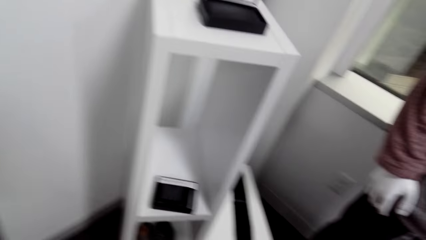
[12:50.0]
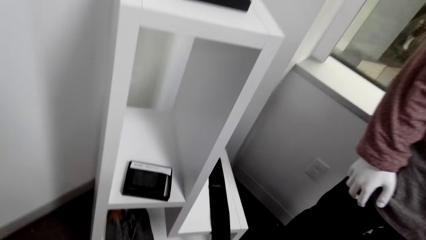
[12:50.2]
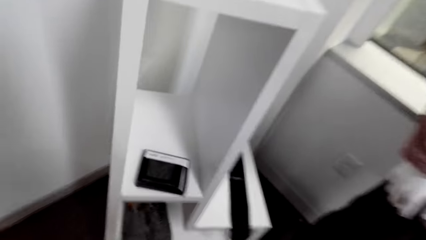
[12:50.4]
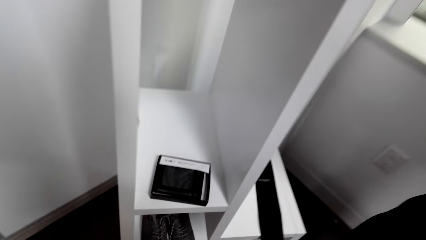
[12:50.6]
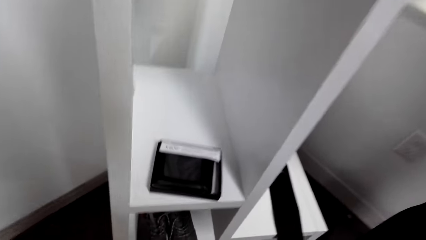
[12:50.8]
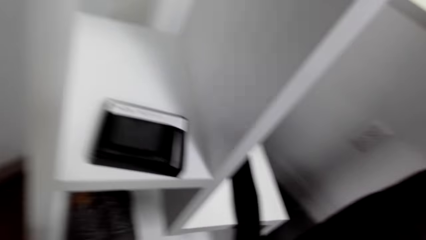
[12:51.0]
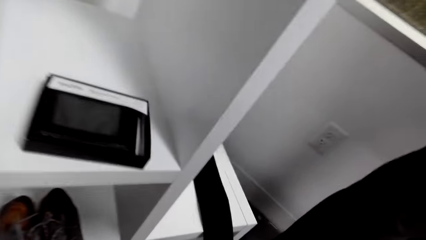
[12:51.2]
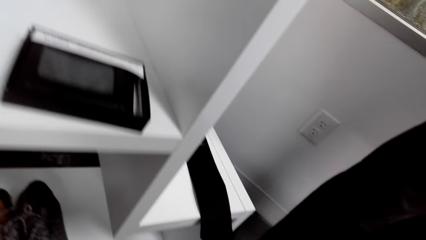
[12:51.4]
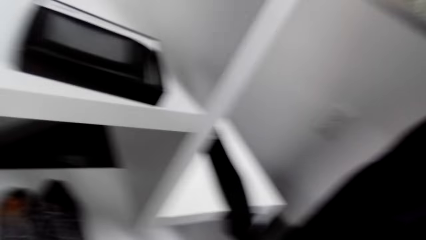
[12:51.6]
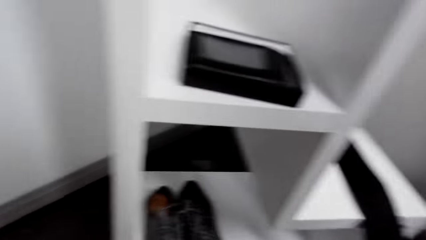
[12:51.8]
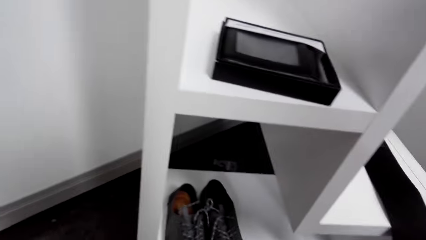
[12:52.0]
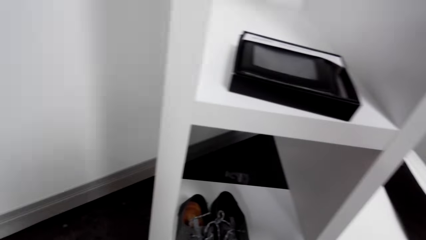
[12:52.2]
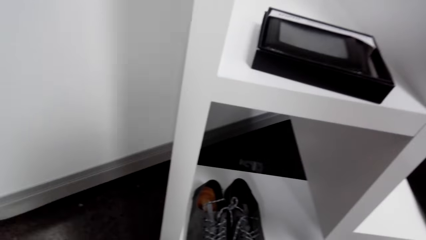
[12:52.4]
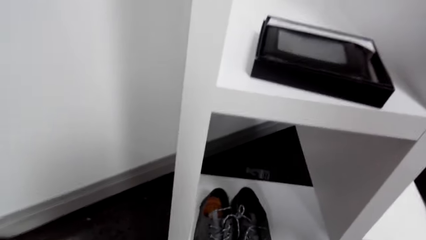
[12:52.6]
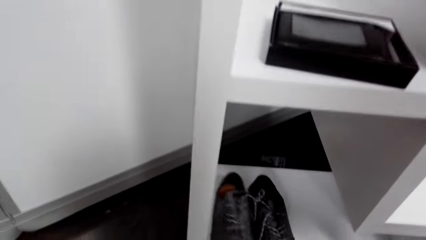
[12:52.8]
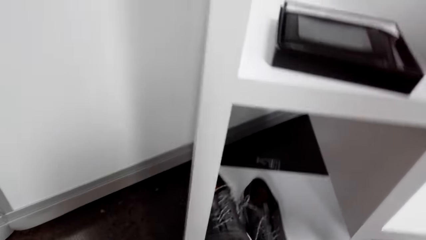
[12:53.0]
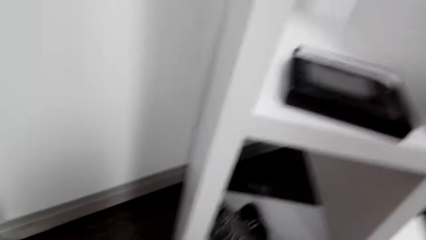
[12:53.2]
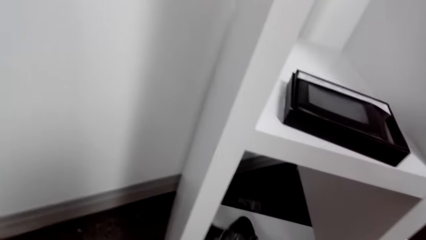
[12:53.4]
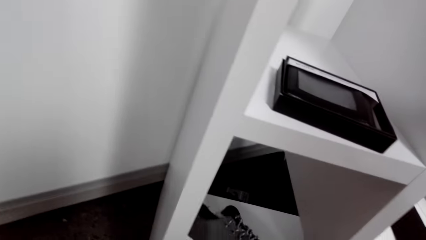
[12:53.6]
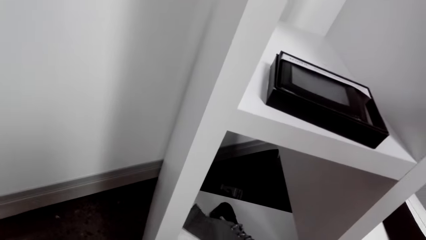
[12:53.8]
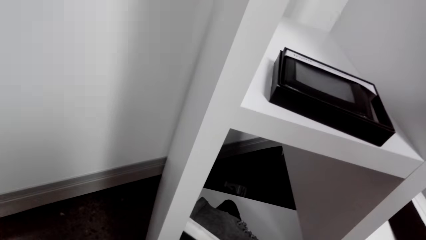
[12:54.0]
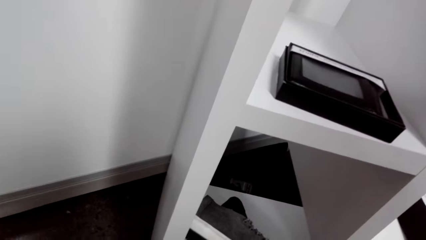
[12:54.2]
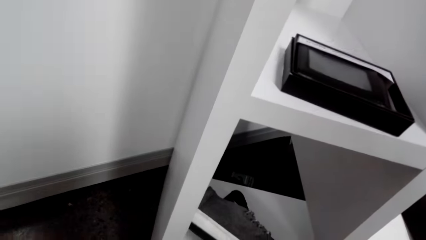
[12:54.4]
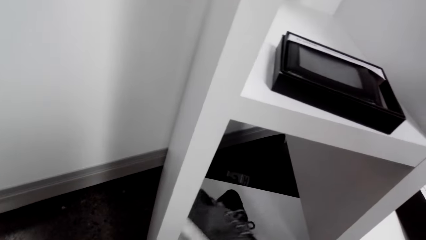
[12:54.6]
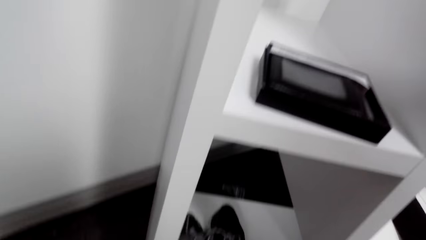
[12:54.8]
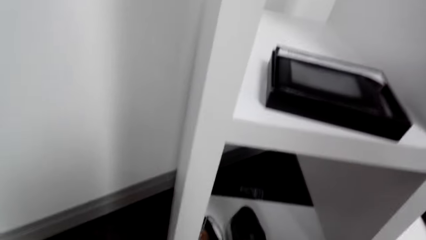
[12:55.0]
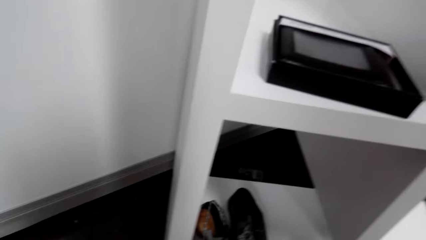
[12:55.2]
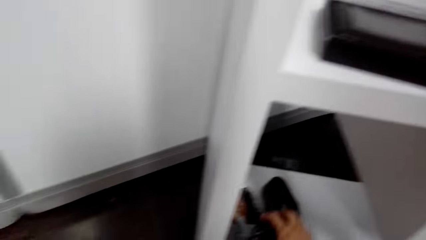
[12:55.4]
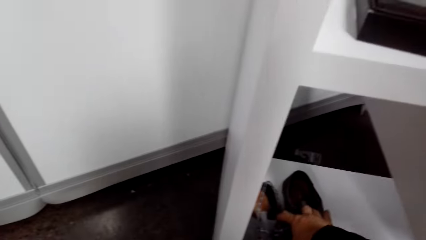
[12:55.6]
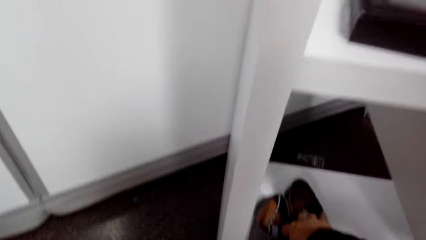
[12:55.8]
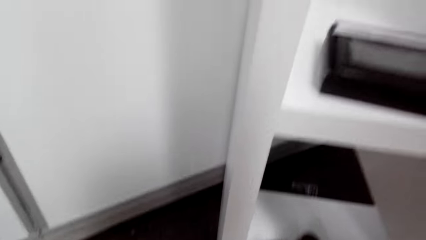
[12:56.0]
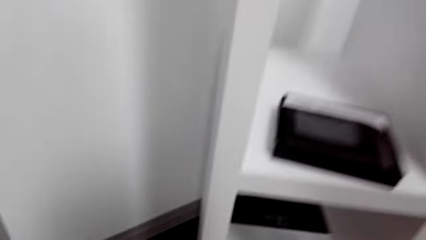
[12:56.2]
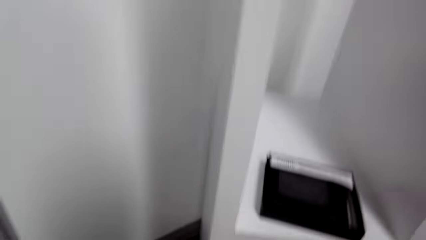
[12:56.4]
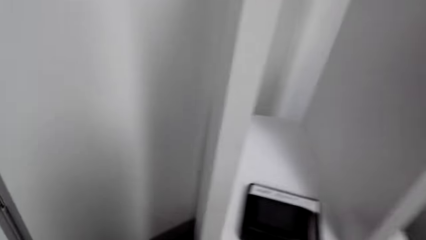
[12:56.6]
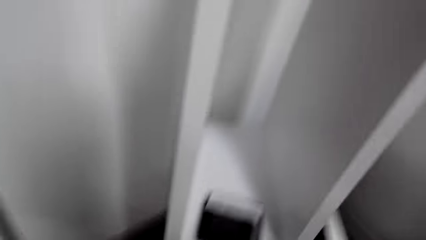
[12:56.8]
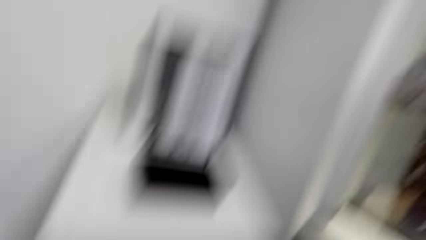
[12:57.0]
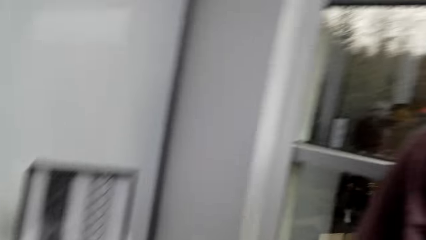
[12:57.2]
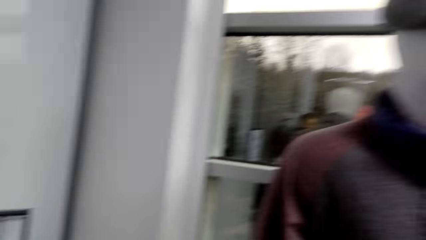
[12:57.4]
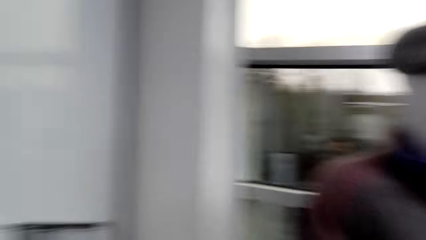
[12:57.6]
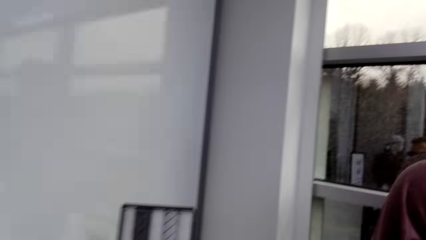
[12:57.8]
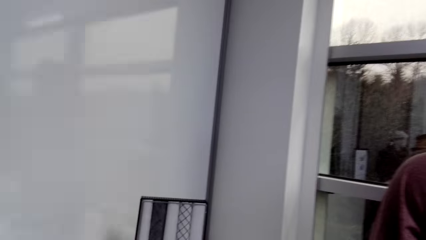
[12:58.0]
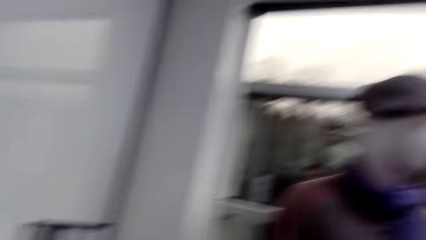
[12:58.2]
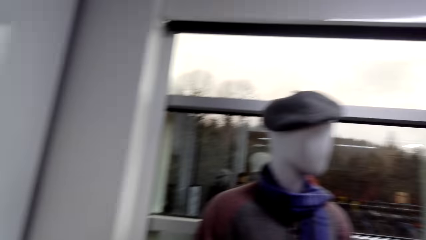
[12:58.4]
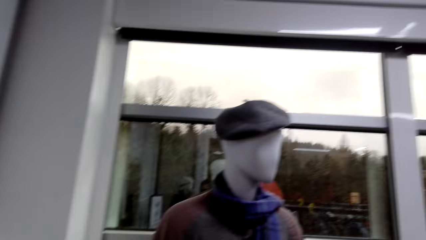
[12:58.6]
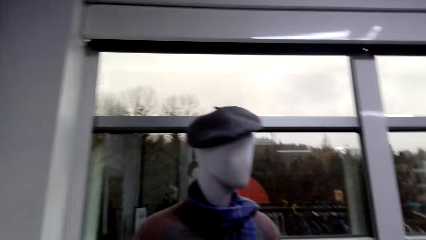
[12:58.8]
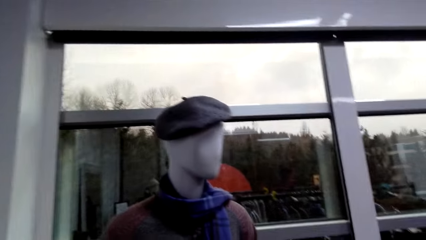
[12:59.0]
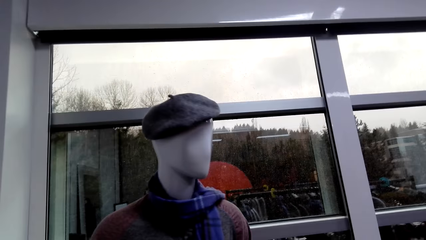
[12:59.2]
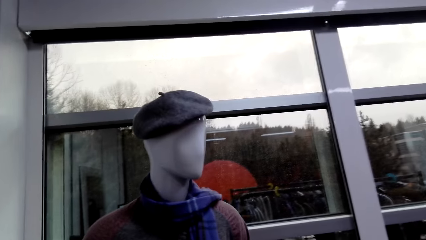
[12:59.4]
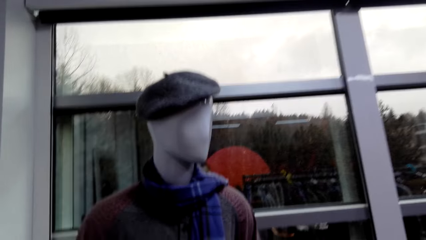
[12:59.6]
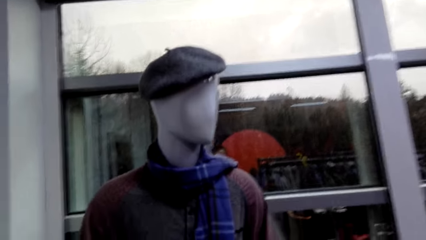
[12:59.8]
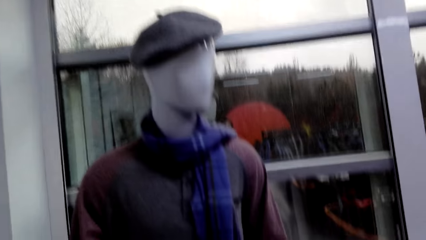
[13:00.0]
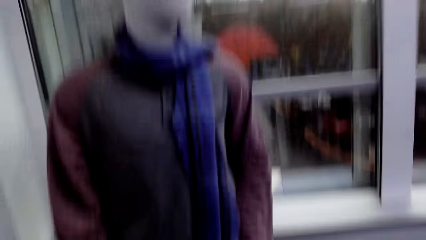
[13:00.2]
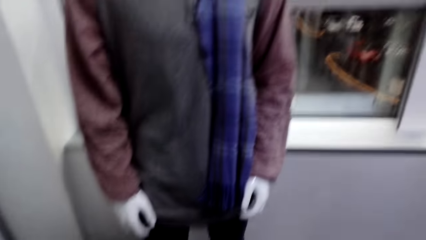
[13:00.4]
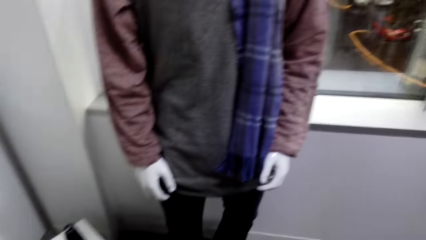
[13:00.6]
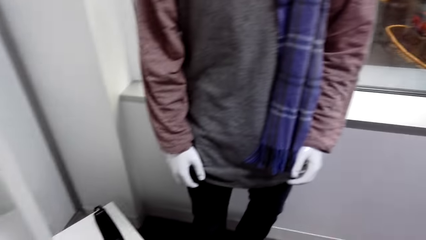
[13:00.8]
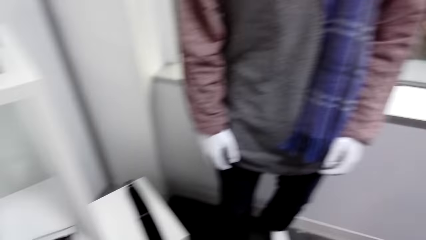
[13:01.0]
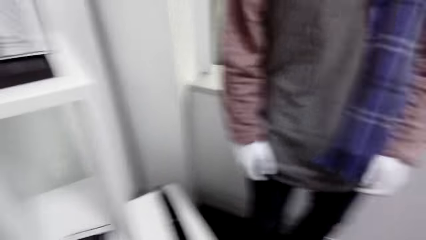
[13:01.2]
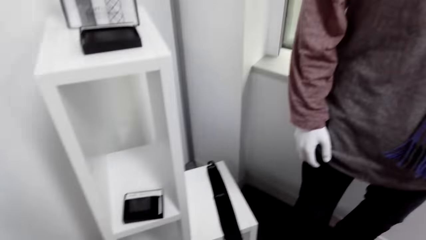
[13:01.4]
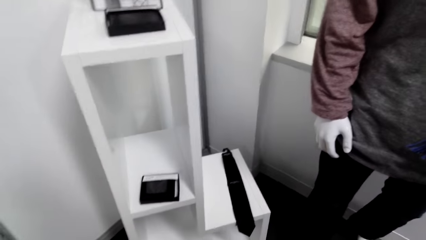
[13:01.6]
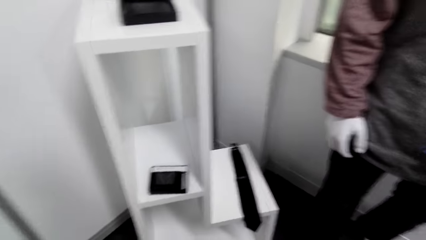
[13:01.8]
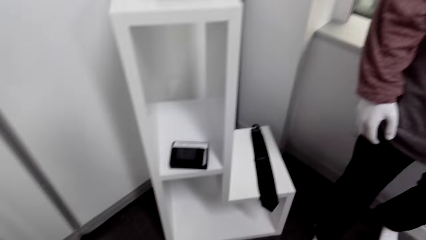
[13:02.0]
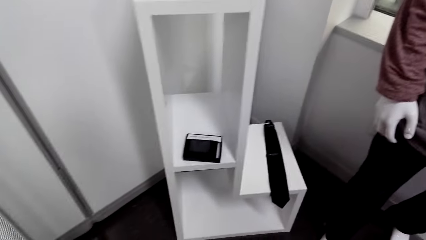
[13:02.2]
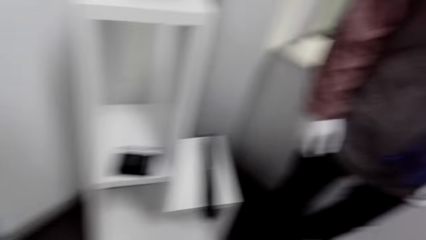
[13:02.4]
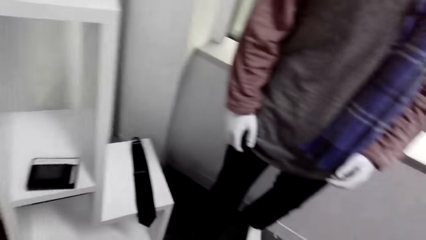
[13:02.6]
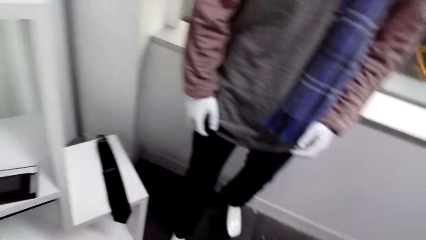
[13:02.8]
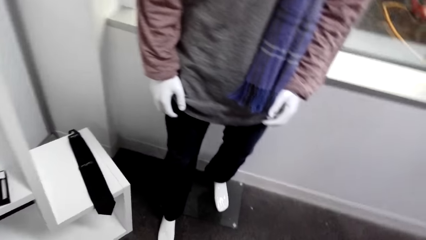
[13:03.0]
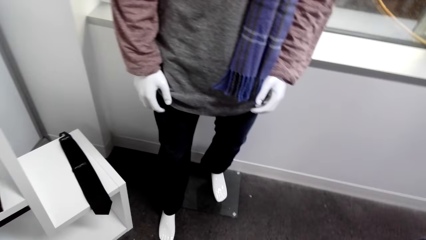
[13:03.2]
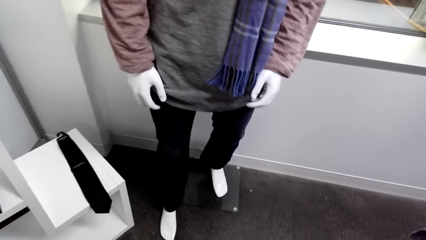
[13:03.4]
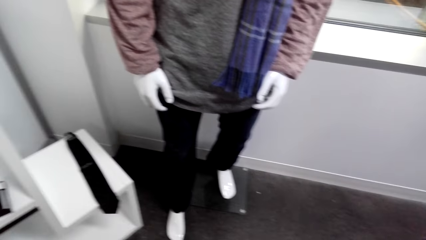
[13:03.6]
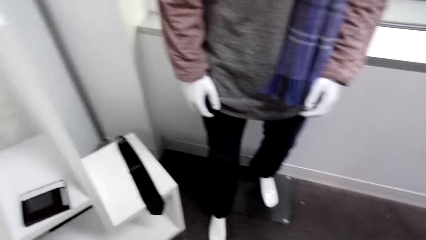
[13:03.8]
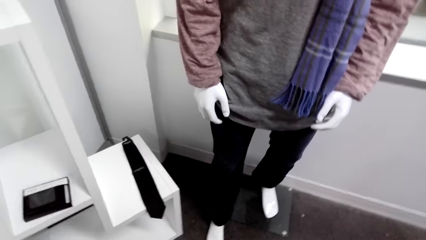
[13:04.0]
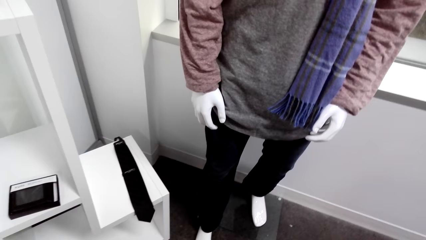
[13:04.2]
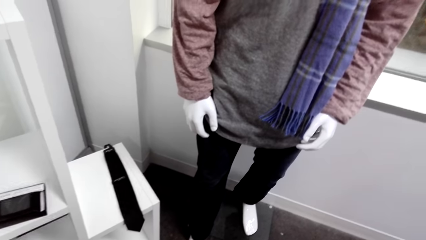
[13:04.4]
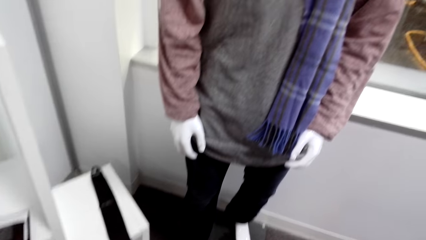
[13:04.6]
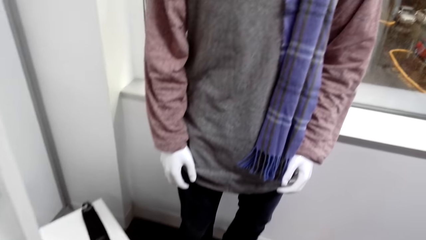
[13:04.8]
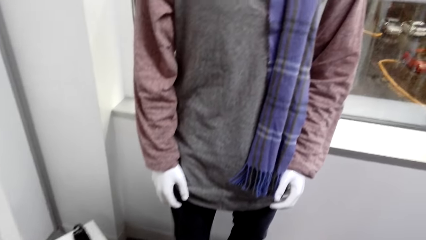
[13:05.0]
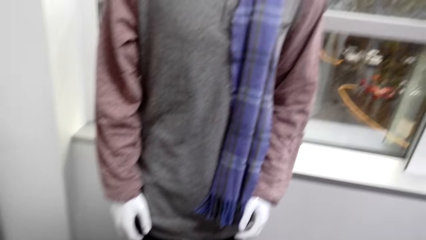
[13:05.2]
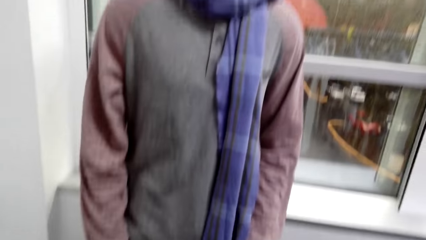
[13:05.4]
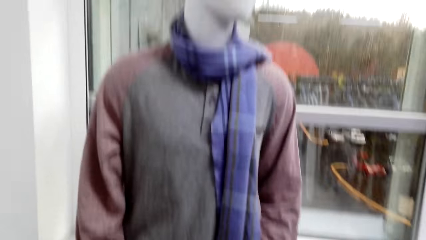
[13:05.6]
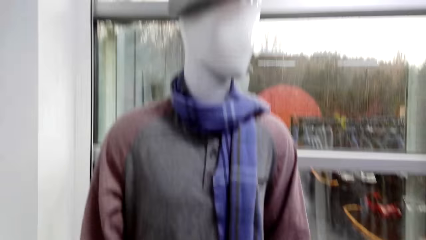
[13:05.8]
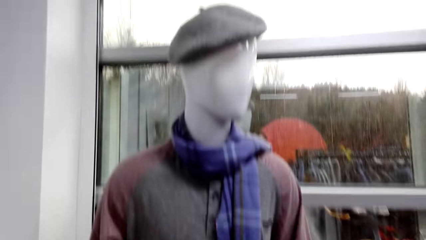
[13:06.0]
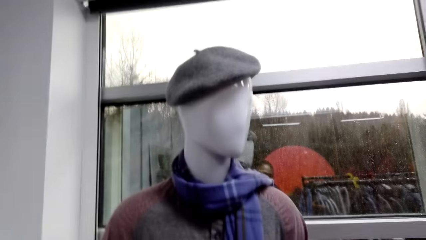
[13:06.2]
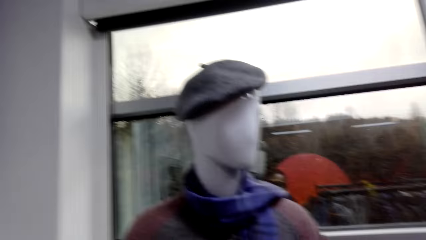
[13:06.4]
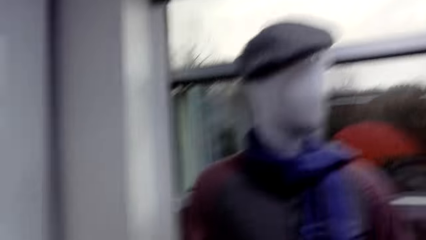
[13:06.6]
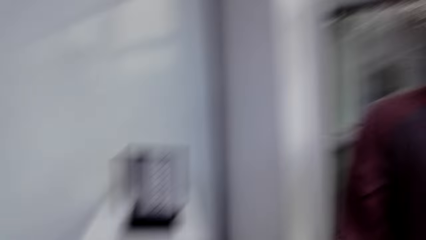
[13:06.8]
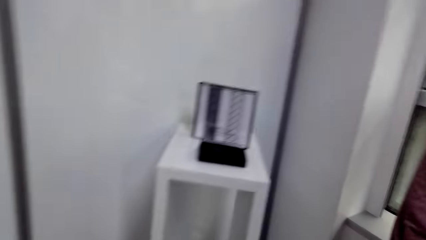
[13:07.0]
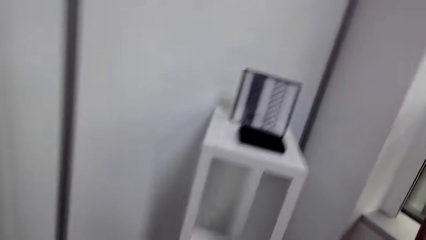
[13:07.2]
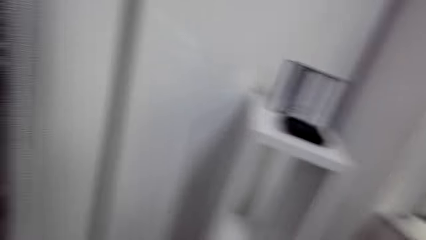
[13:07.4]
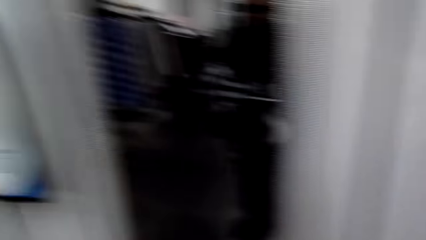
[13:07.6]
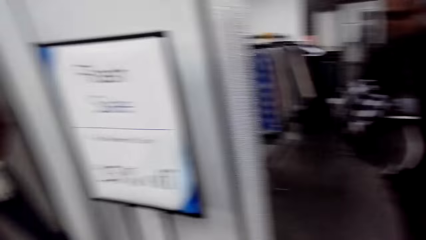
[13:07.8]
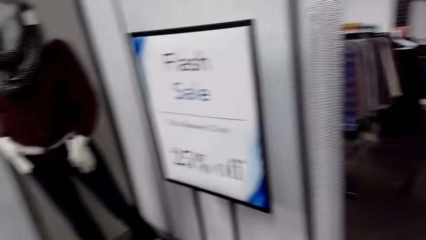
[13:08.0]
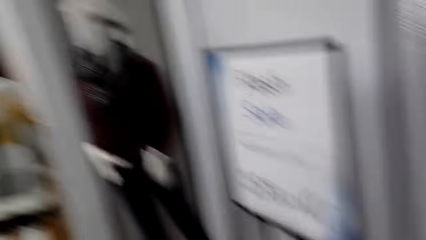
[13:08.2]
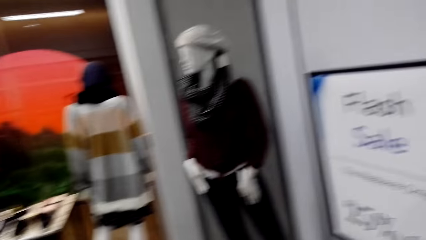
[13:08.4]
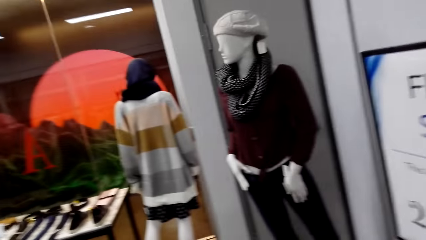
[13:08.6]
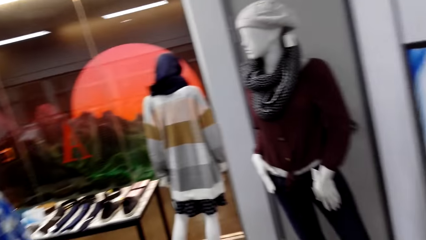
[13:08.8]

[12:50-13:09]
The camera wearer picks up a pair of shoes. They hold the shoe. They look around. They look around the cloth store. They walk around the cloth store. They turn around.
